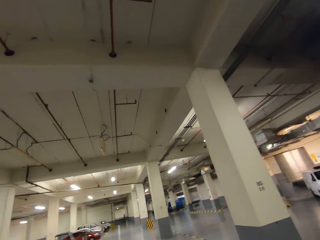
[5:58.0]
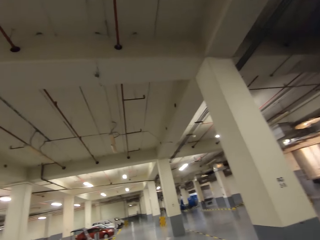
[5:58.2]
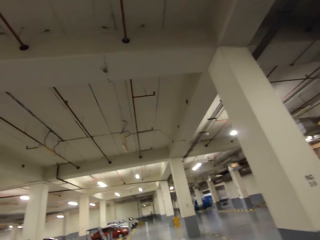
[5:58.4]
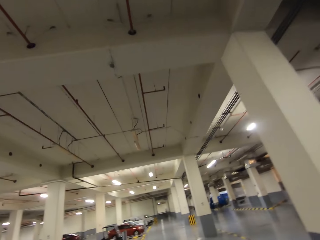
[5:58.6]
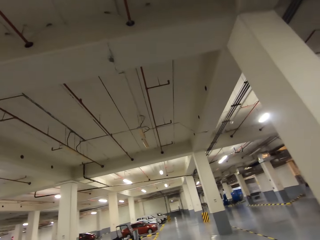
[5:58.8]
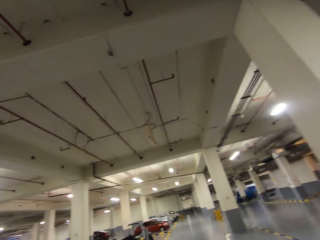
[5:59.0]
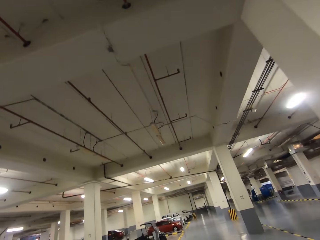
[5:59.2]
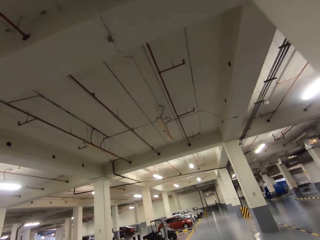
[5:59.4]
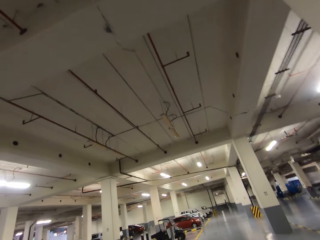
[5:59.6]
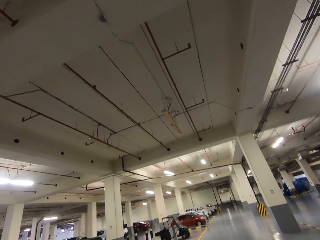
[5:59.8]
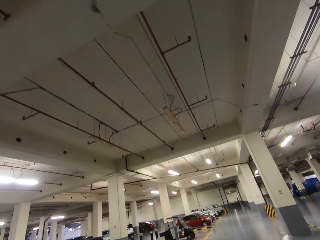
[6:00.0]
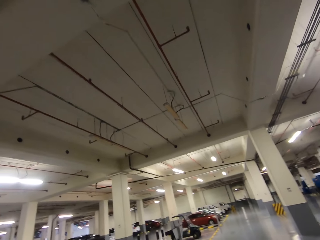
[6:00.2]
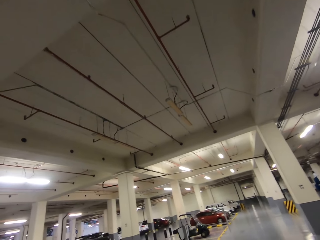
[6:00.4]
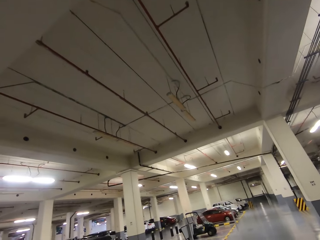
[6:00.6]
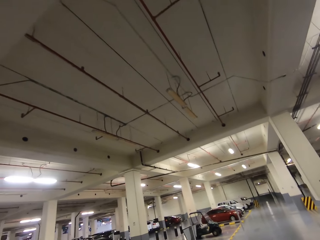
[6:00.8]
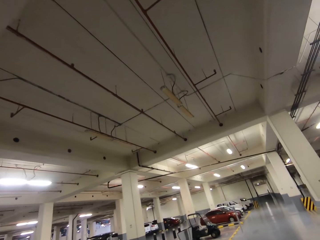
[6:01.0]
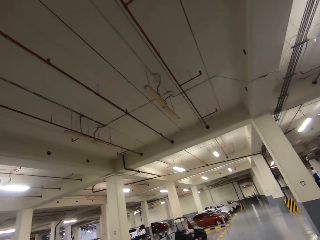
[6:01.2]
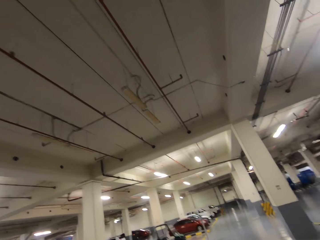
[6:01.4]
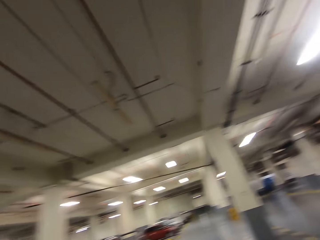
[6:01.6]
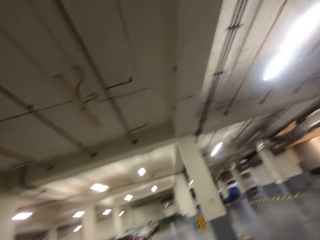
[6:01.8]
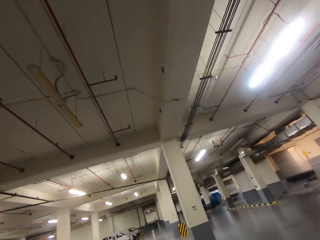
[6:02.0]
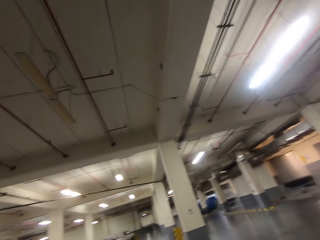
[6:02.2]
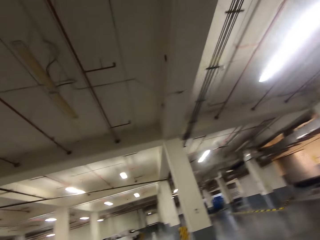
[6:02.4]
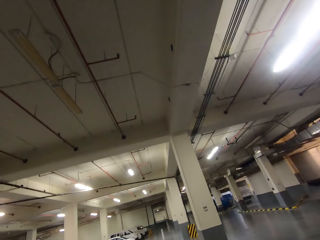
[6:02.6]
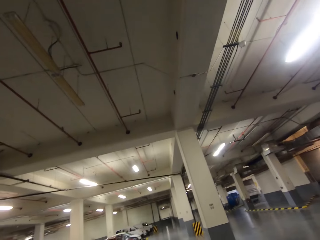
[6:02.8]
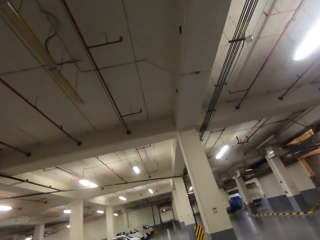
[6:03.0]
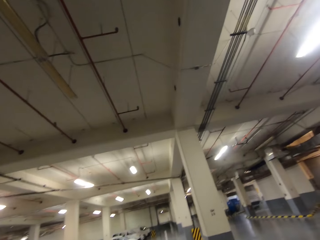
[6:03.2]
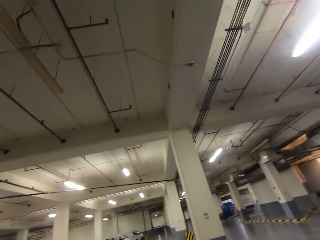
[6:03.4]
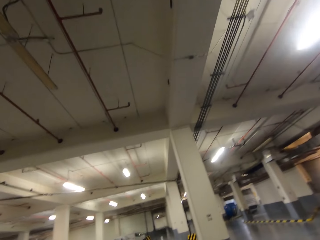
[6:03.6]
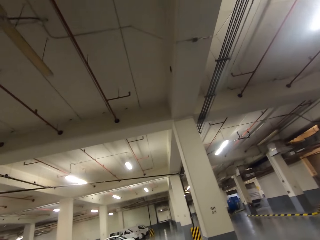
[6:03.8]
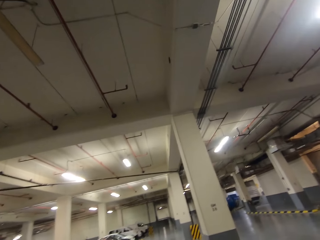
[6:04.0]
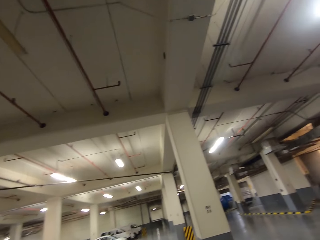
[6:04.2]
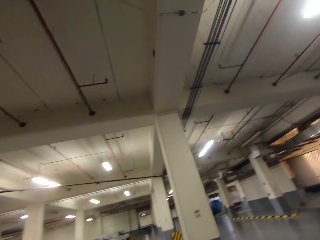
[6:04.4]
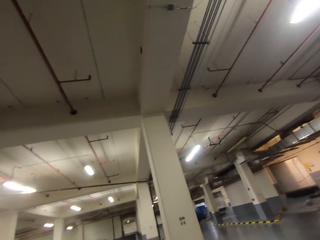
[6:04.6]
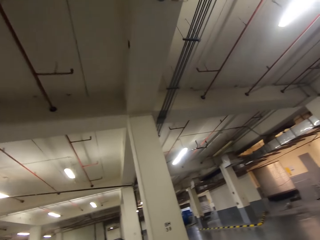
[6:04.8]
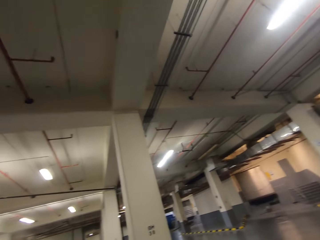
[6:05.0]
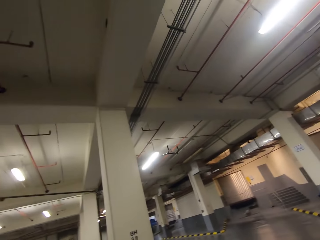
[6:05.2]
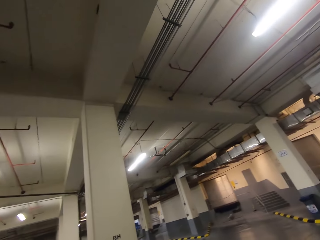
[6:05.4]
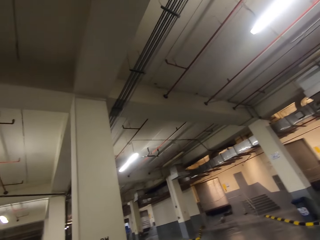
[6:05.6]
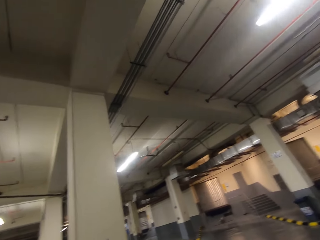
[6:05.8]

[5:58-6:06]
The camera wearer looks around.

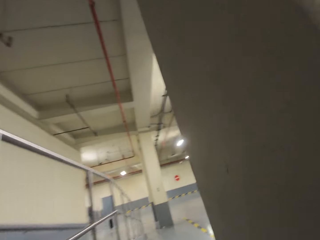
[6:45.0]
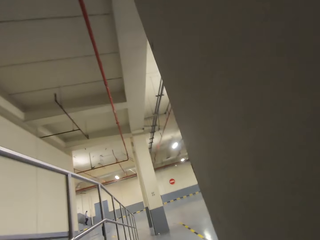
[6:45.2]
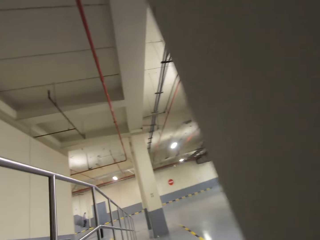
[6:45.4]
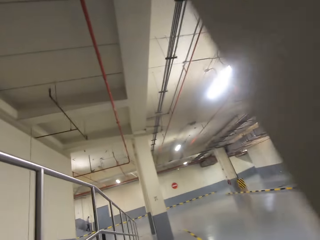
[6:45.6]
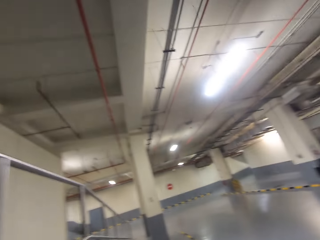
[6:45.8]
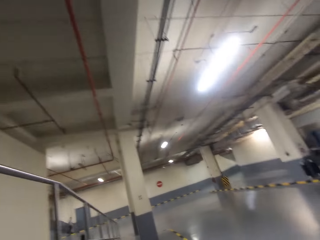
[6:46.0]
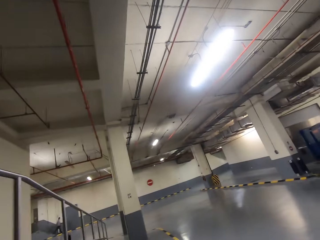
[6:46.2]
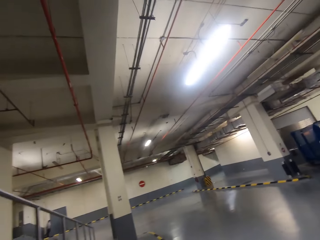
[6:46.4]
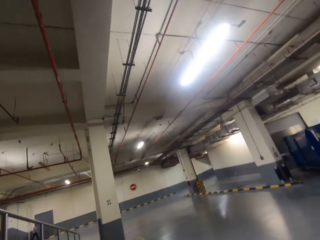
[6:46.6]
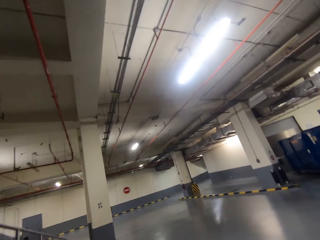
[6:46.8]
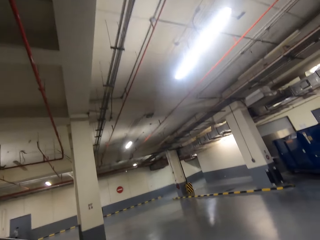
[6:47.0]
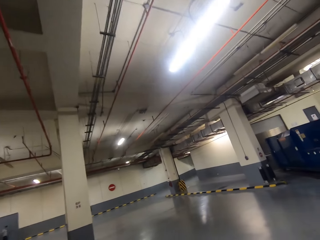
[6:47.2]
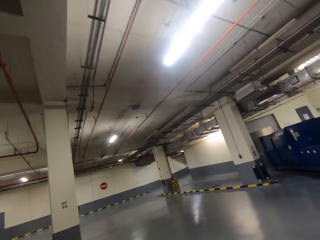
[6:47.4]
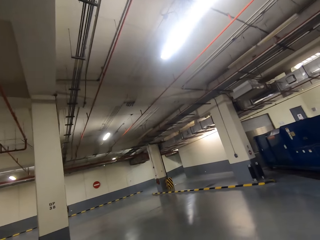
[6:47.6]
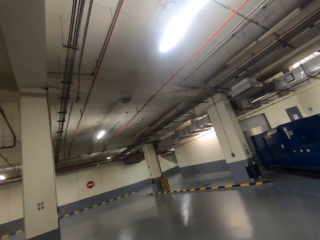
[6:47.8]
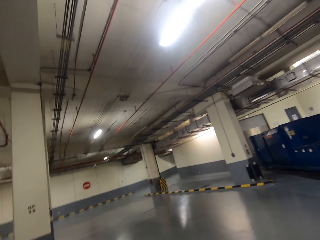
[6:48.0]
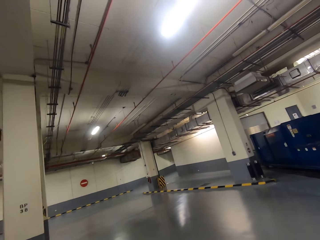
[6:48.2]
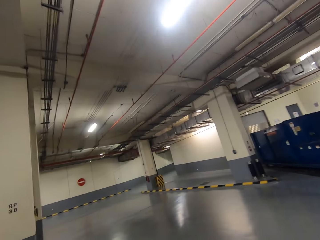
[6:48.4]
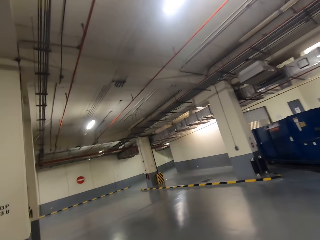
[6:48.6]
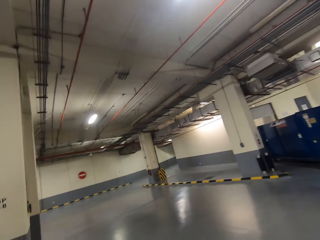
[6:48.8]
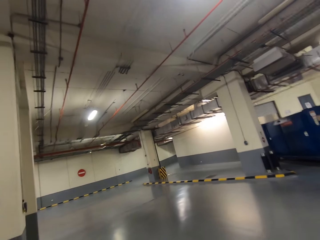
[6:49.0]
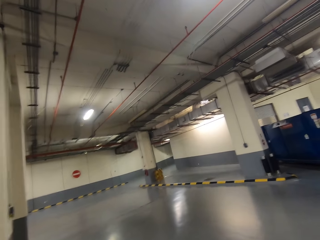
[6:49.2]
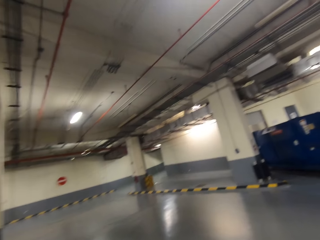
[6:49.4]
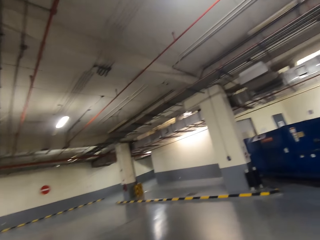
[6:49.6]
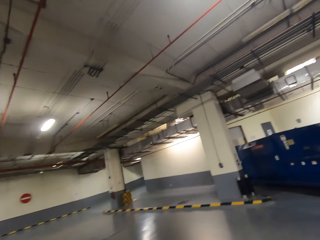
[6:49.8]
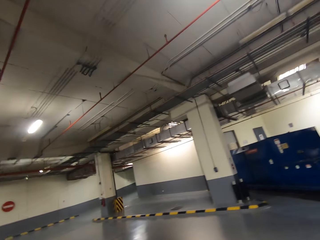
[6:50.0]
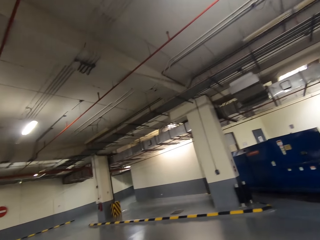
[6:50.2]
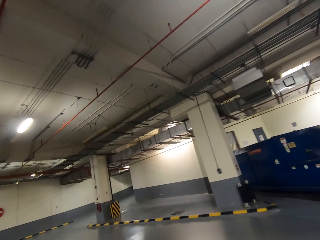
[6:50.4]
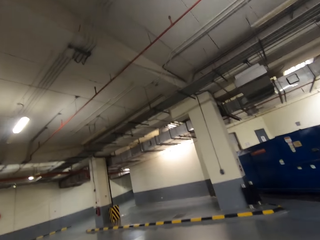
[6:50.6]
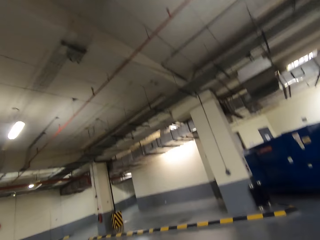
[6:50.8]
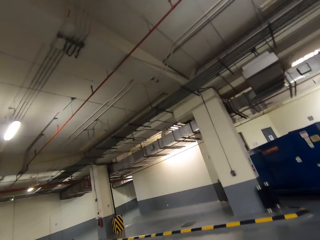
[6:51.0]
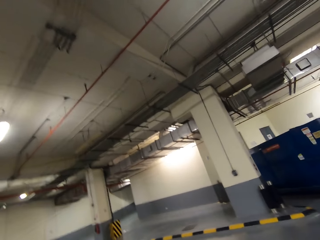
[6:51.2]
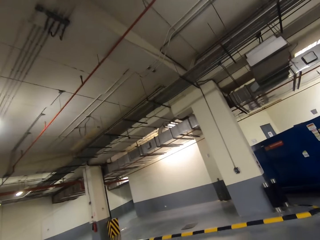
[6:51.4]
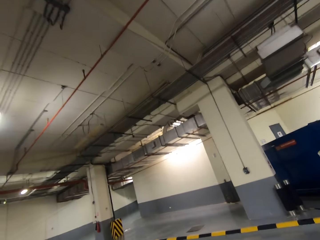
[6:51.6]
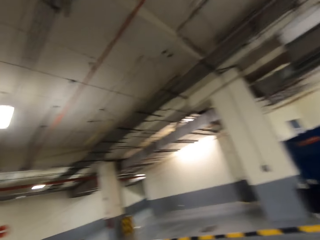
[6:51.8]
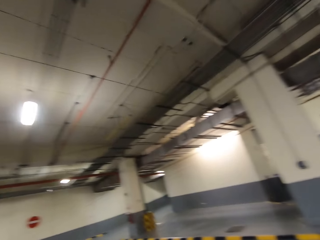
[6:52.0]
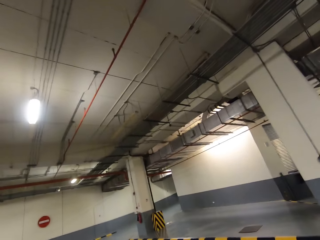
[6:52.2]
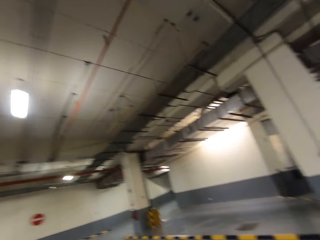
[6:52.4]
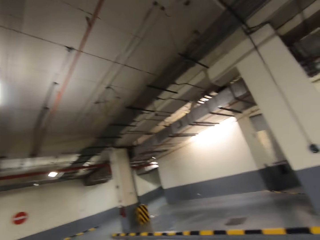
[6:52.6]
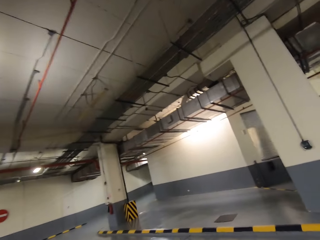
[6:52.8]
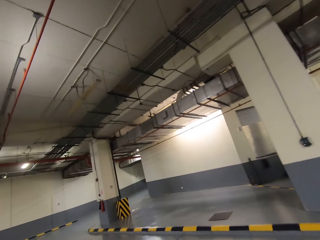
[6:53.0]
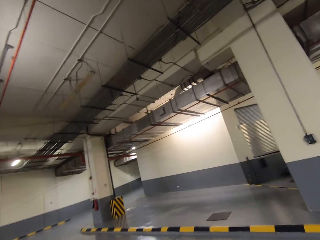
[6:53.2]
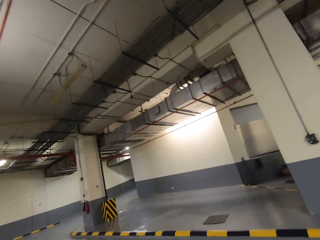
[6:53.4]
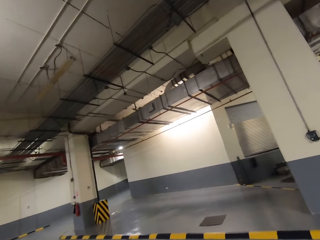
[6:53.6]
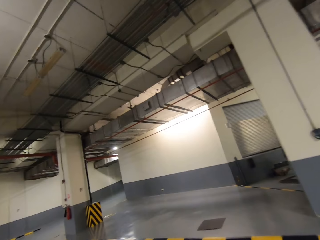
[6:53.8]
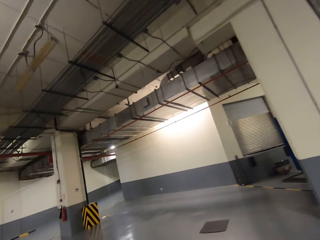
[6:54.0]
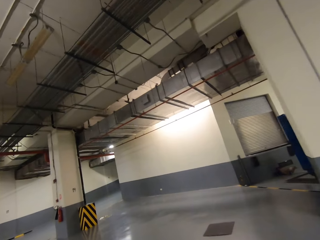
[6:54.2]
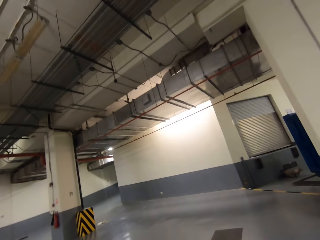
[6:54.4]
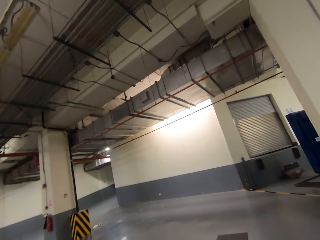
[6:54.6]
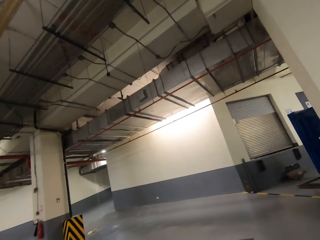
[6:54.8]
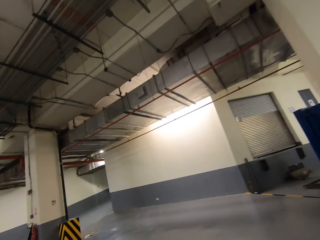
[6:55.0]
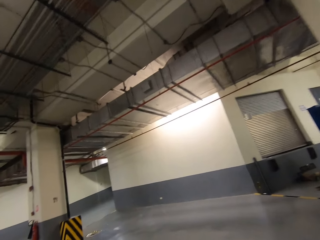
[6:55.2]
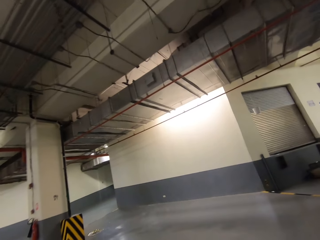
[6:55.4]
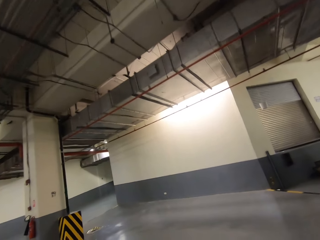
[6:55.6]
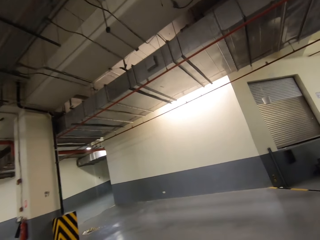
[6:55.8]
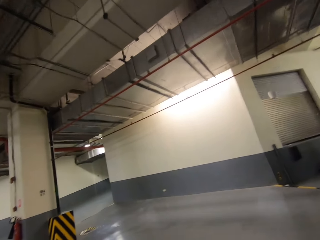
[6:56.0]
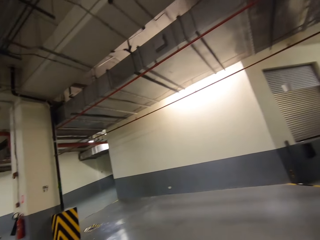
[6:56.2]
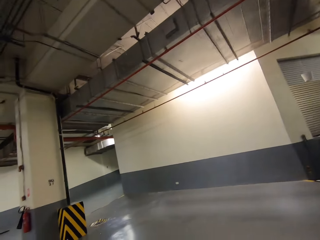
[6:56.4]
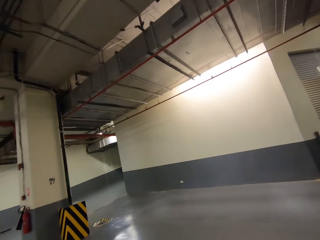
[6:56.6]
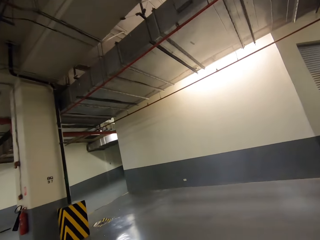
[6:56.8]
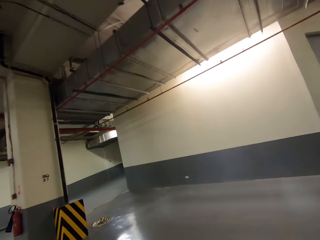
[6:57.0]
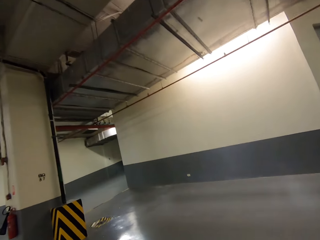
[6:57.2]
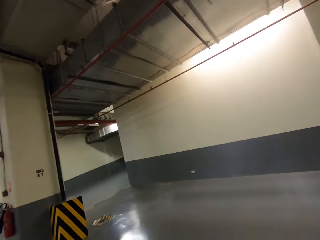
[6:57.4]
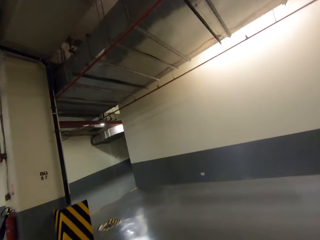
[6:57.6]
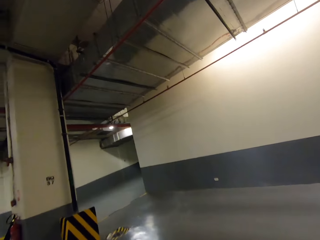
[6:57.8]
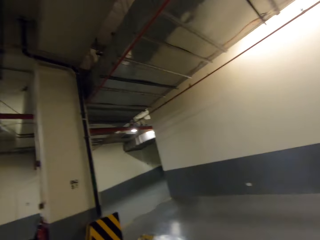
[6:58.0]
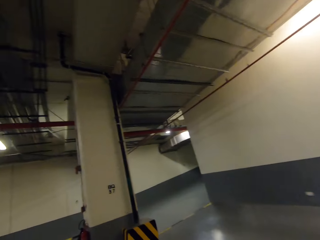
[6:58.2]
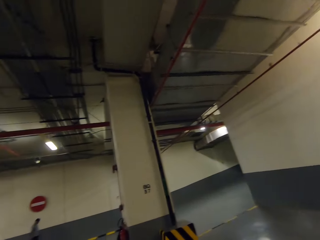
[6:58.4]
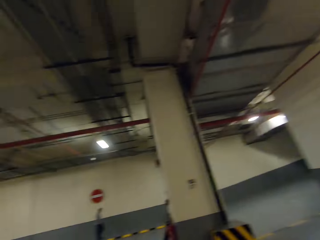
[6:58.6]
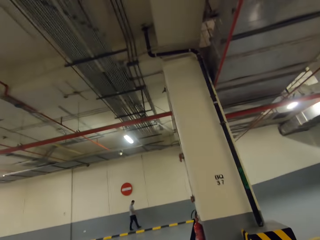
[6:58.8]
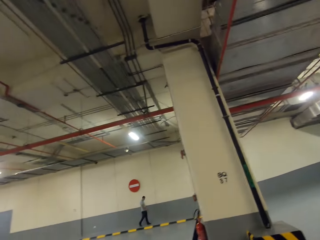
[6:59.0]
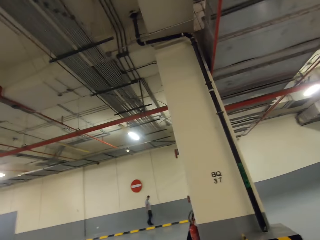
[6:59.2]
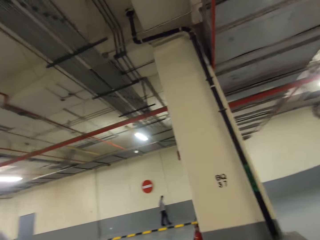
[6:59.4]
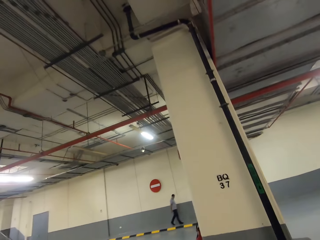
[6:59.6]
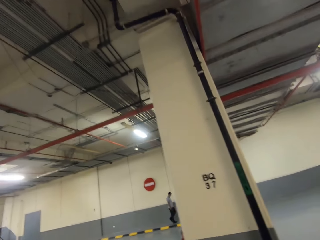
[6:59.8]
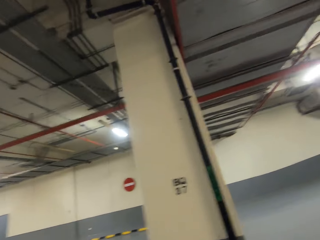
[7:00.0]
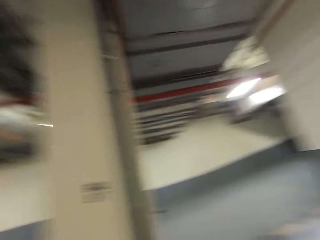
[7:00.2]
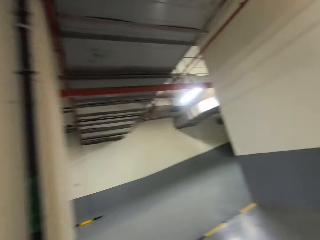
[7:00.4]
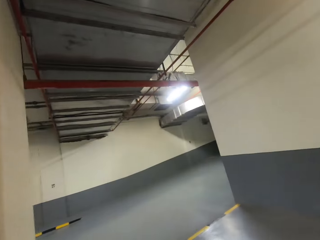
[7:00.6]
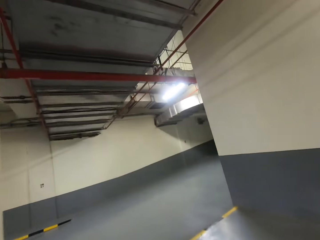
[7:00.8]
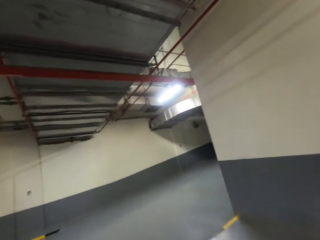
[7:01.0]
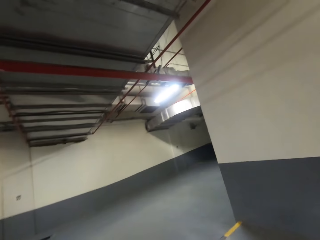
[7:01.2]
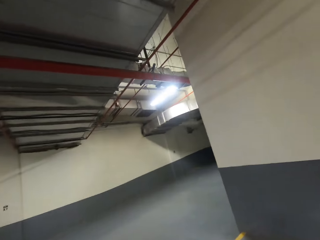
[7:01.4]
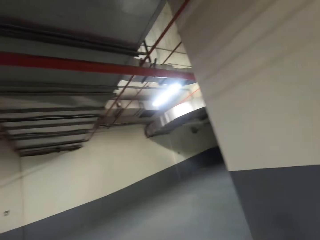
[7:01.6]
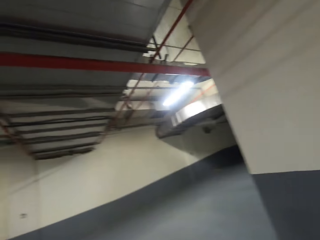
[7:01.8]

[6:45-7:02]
The camera wearer looks around. They turn around.
